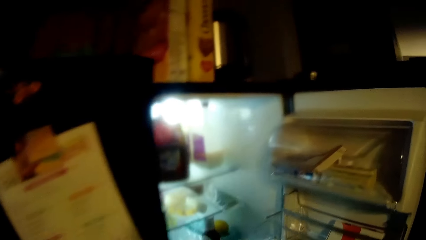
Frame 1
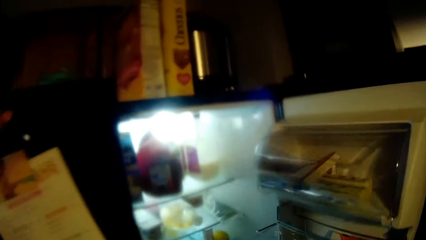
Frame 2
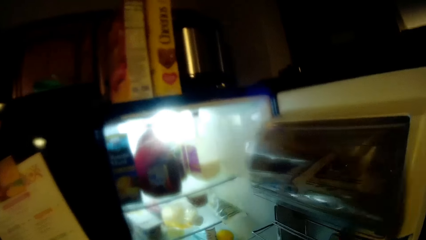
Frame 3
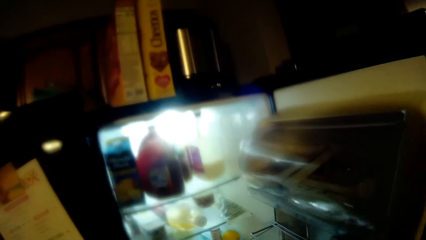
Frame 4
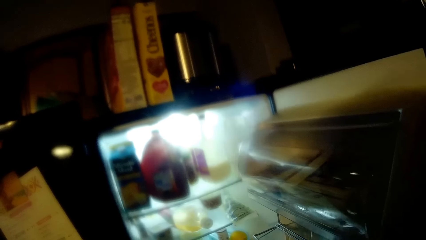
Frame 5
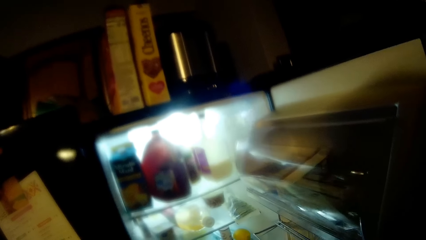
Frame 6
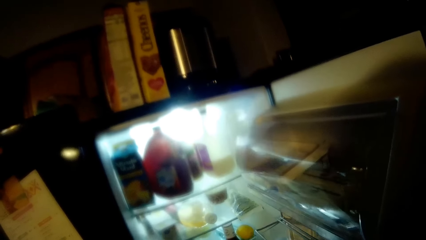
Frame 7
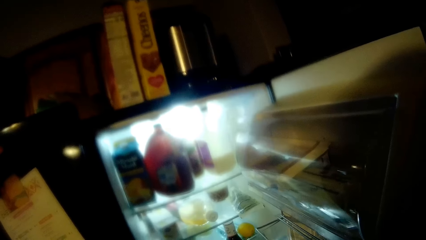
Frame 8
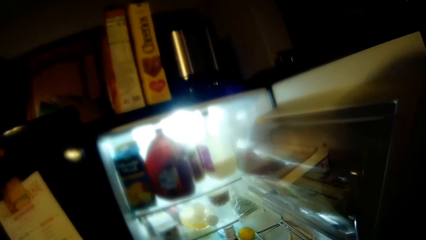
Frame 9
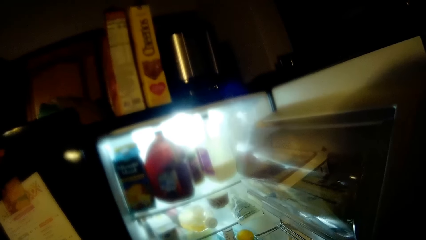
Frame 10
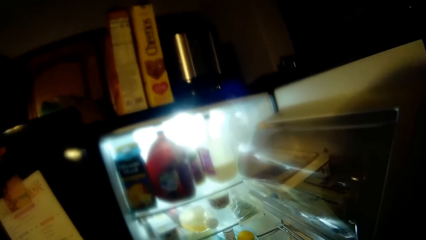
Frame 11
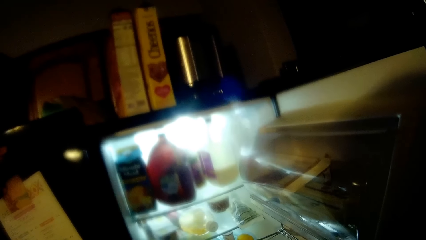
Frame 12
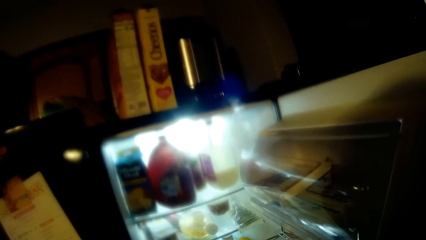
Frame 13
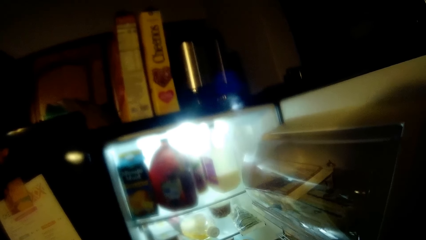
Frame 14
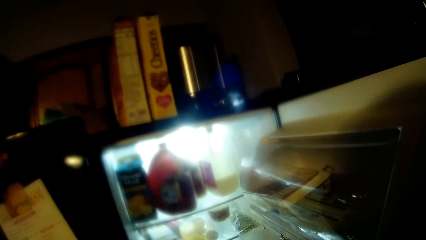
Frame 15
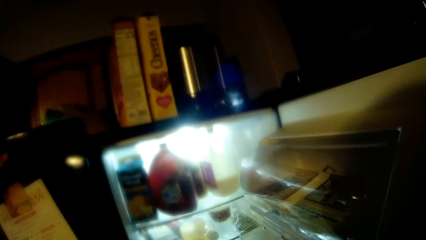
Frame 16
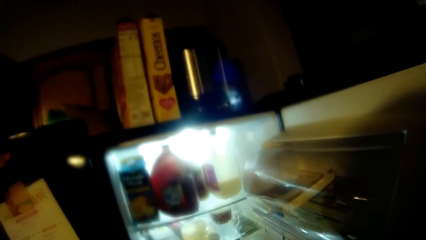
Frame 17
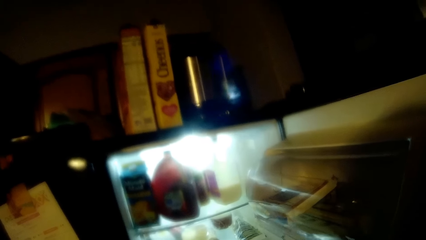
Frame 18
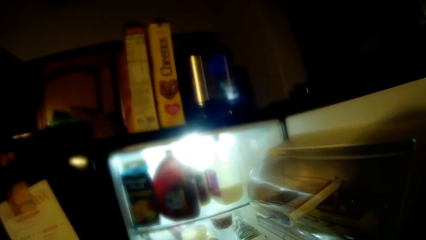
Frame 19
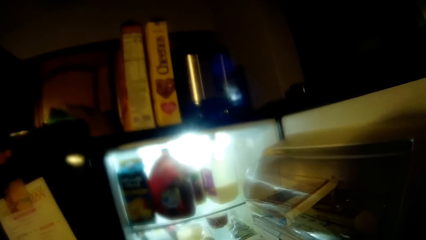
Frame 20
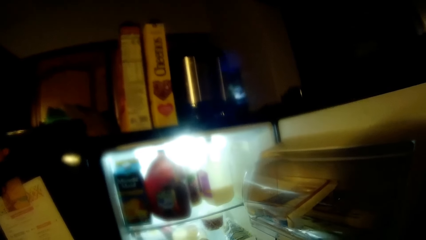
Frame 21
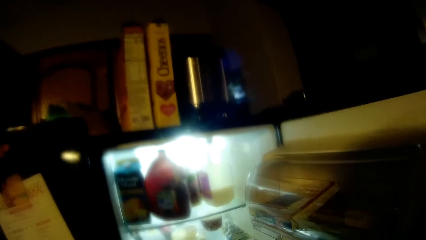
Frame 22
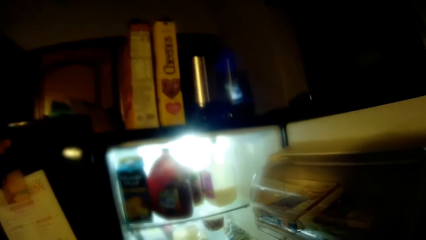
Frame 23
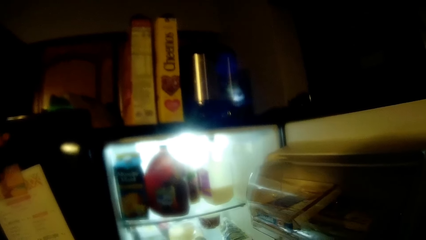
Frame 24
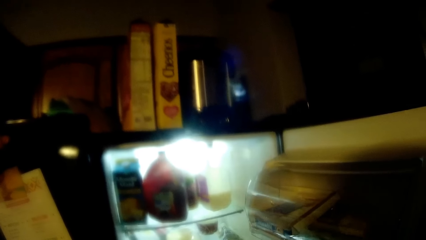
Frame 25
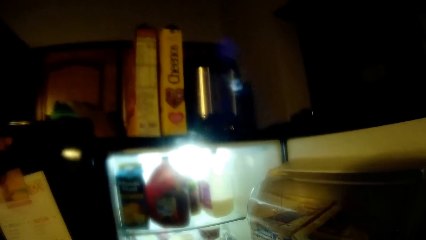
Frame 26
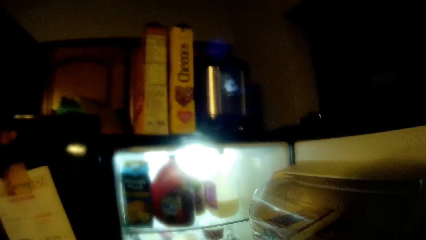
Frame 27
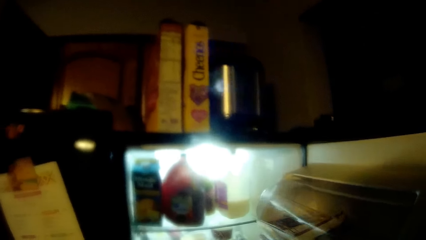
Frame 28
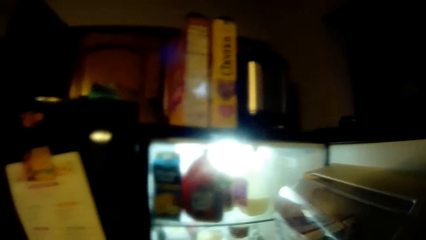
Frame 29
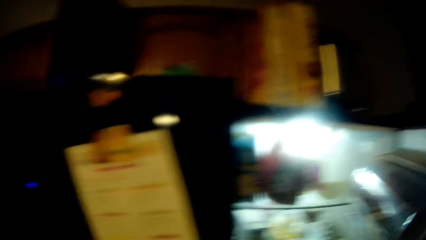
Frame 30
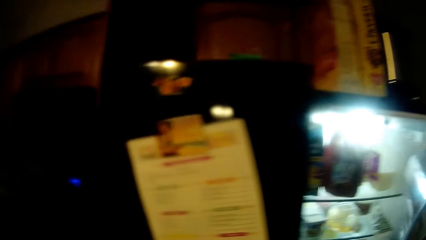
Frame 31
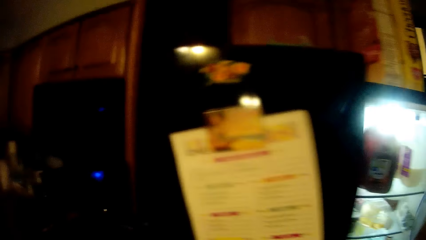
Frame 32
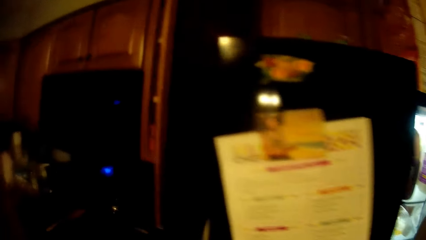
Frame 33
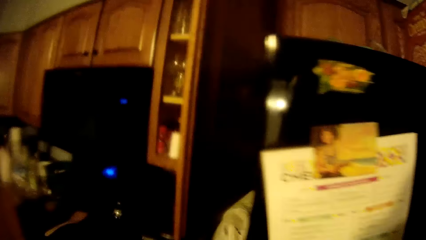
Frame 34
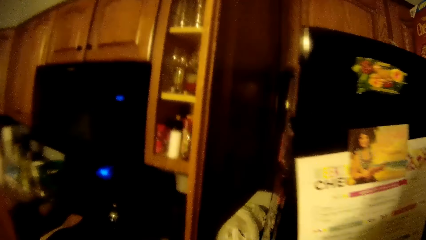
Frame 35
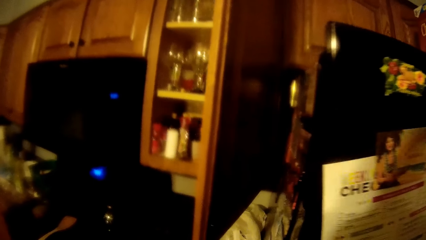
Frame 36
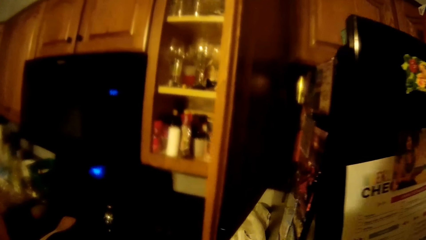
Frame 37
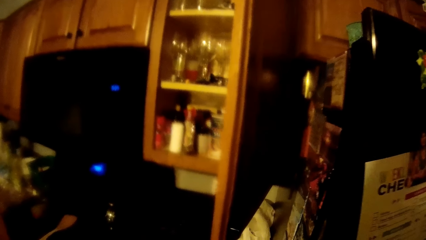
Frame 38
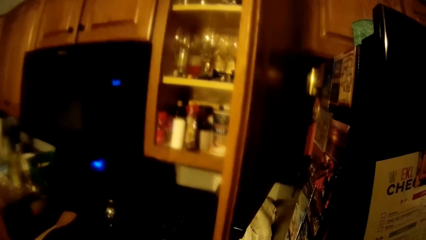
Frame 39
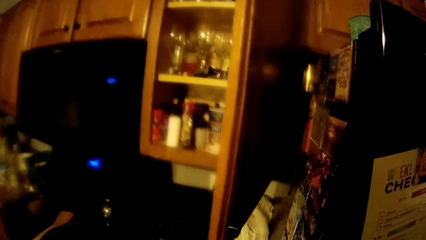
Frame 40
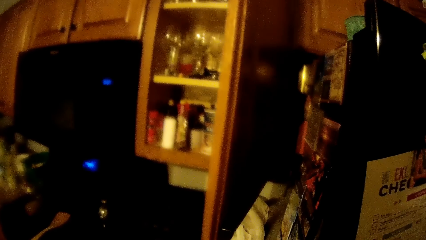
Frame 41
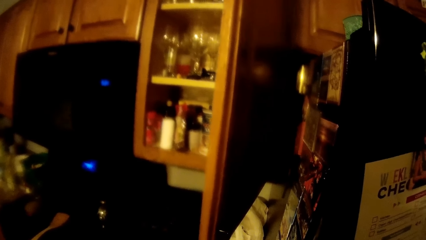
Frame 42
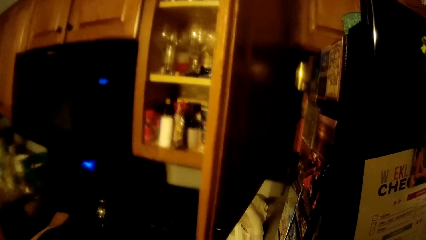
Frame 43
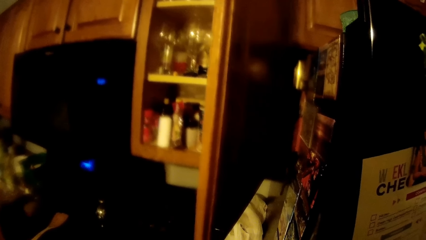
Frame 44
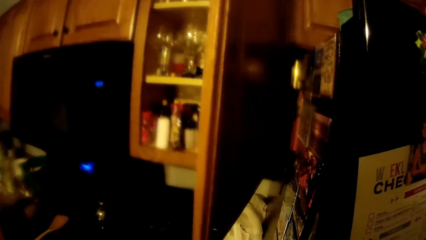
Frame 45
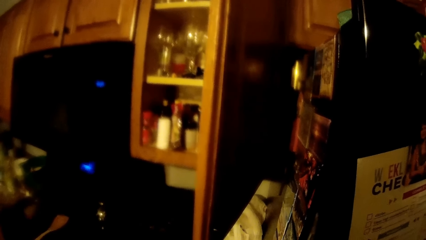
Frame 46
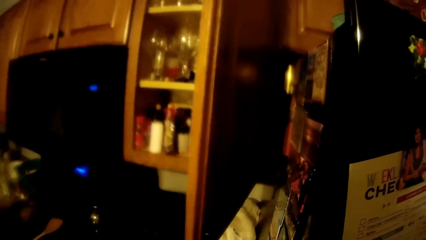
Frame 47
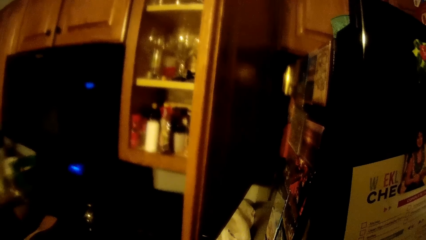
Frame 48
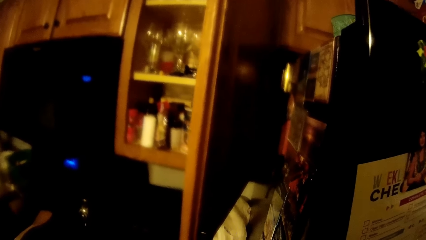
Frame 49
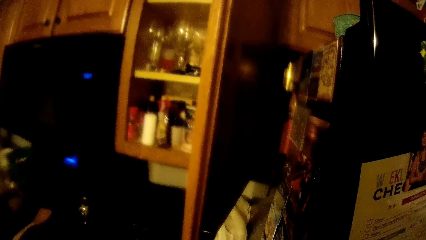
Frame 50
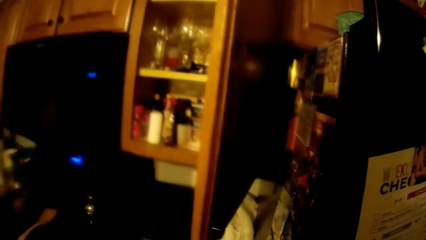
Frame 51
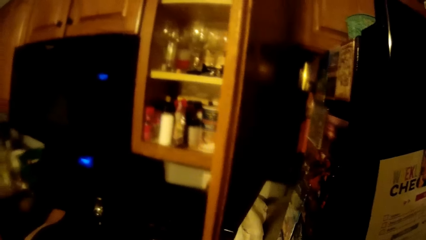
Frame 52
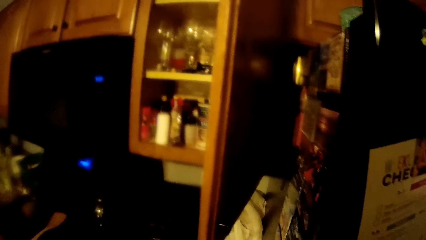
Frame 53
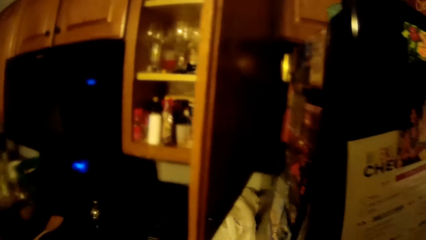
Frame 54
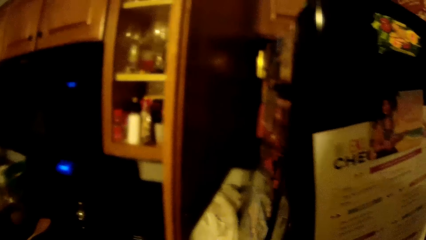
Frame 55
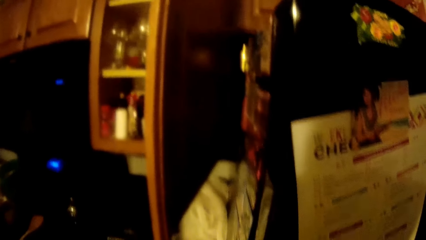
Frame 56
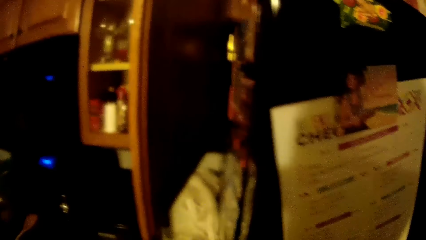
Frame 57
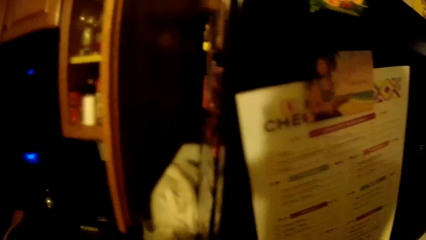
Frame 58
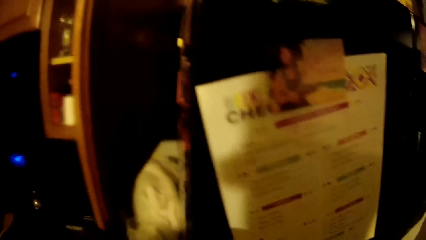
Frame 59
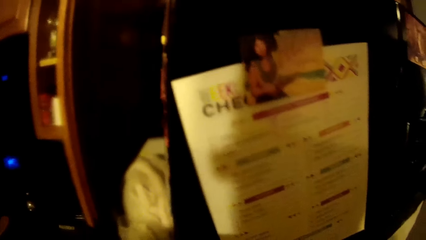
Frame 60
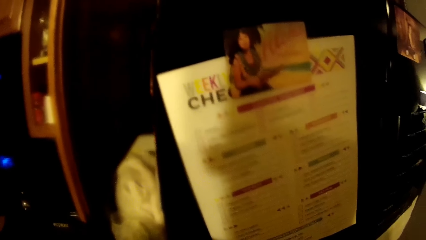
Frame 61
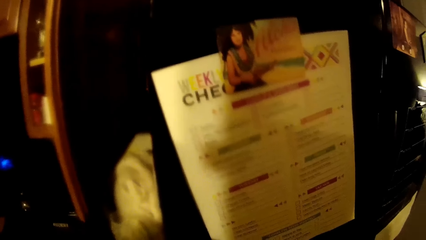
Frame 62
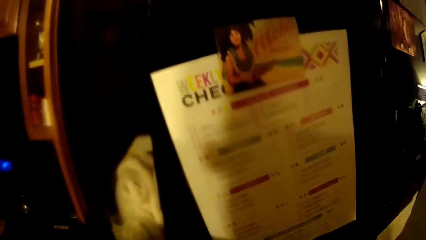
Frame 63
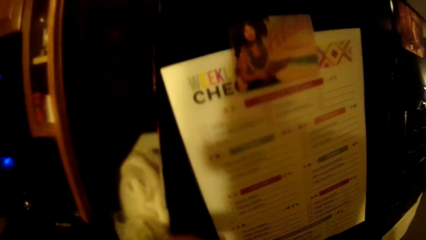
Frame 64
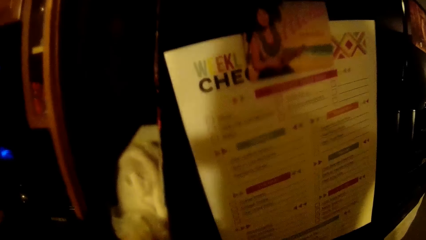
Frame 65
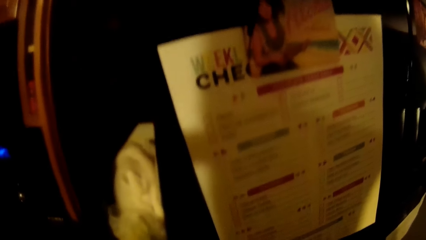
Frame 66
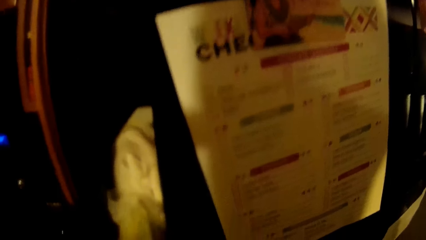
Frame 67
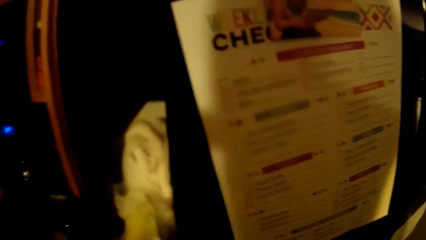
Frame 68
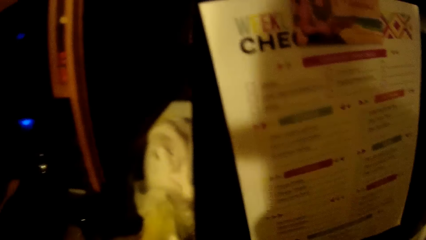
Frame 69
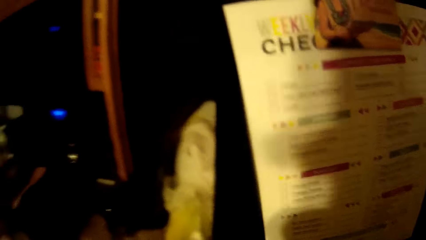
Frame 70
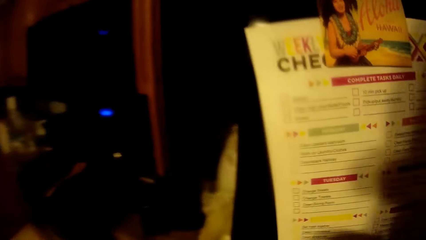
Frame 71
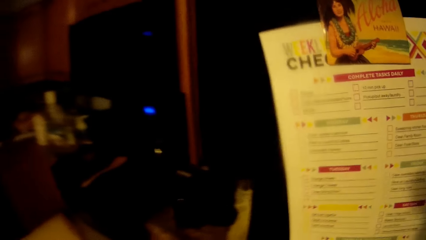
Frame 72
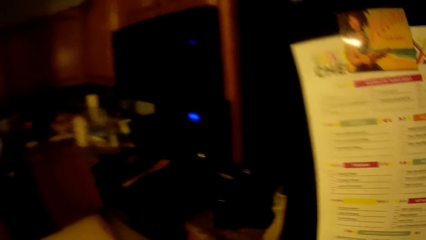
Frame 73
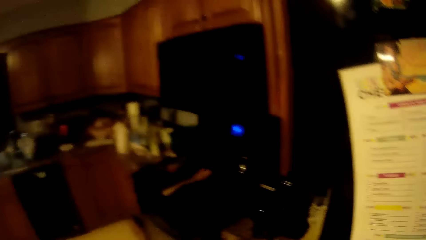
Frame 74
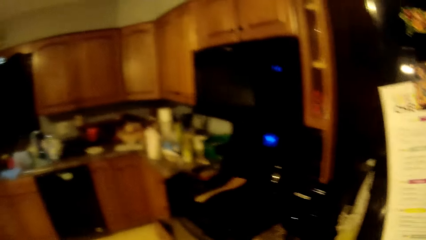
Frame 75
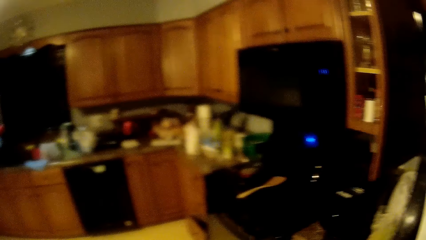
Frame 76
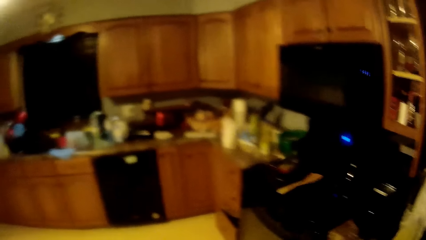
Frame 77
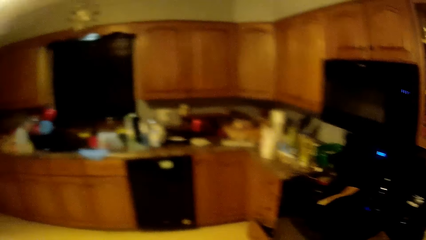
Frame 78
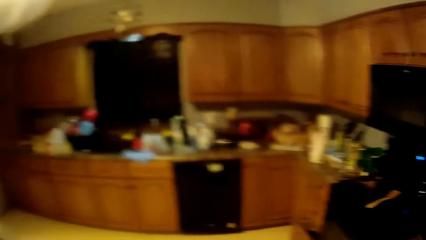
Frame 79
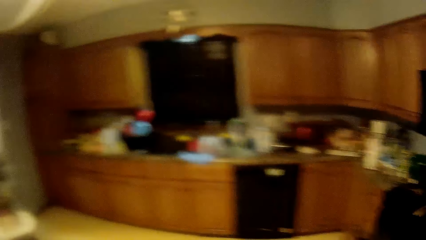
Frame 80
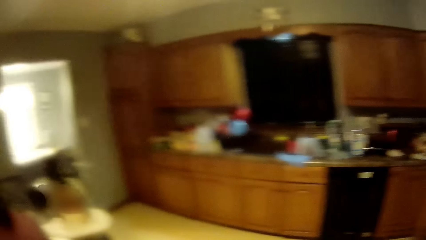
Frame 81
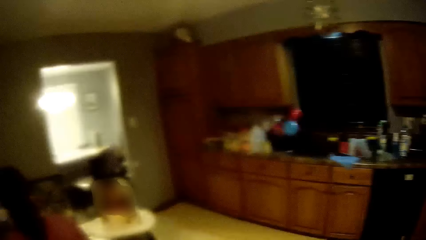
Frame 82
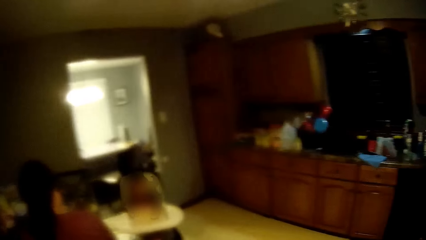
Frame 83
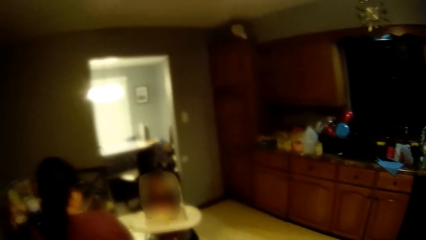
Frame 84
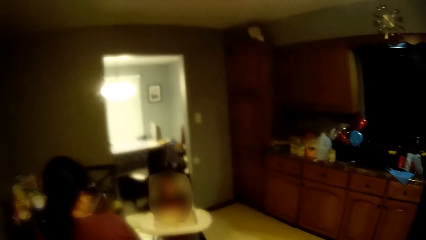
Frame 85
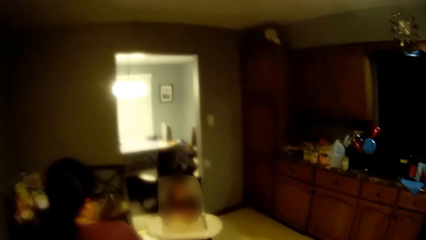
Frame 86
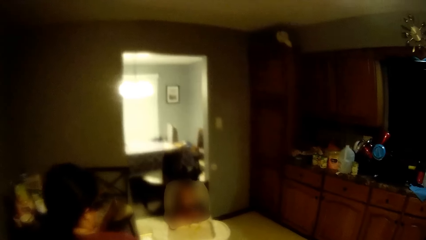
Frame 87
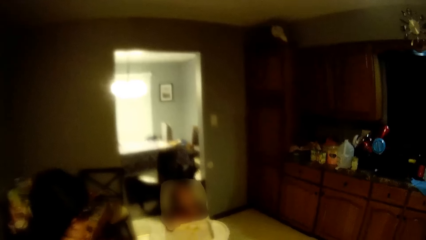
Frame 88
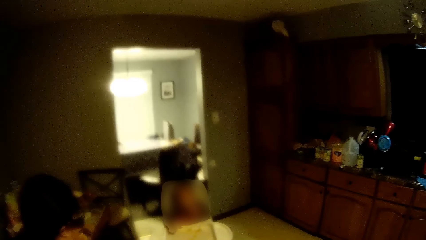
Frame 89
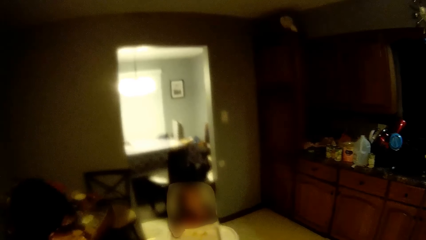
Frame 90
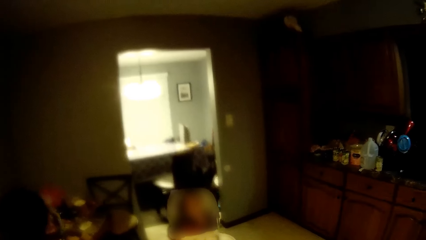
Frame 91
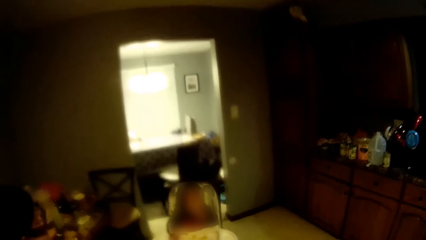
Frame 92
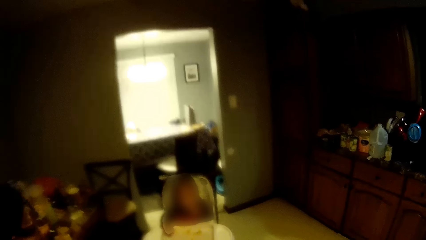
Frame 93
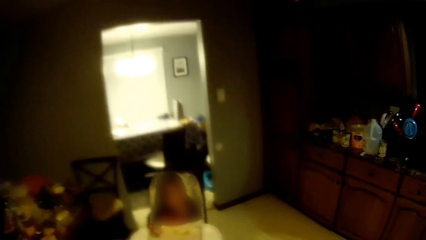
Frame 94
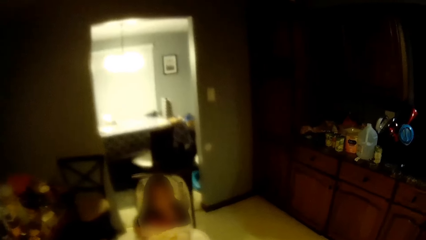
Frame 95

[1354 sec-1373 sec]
The camera wearer looks in the refrigerator. He closes the fridge with his right hand. He looks around. He walks around the room.
